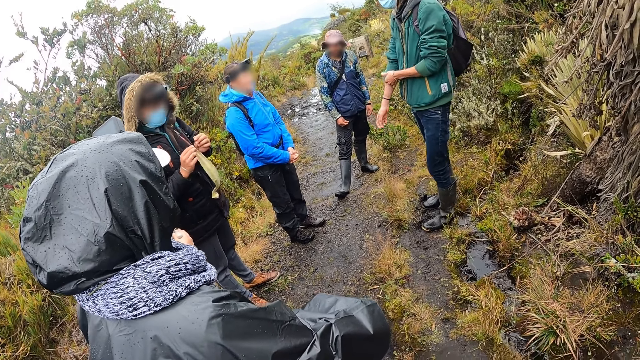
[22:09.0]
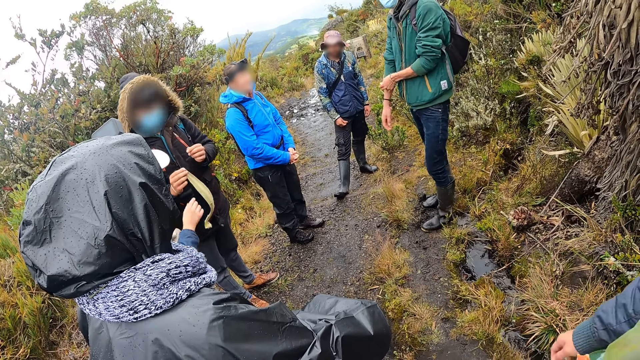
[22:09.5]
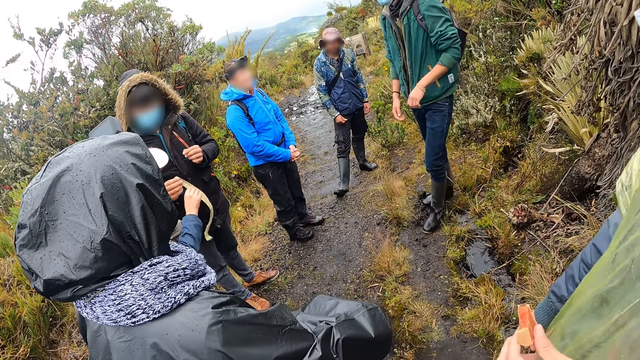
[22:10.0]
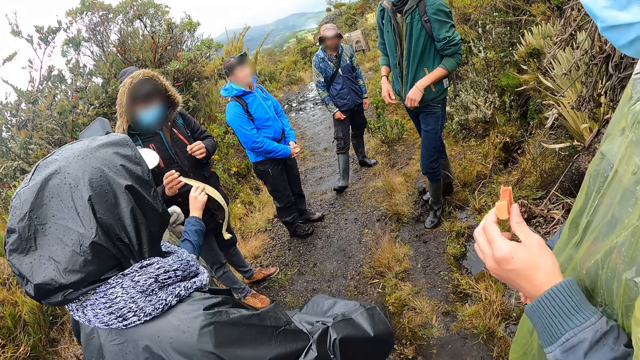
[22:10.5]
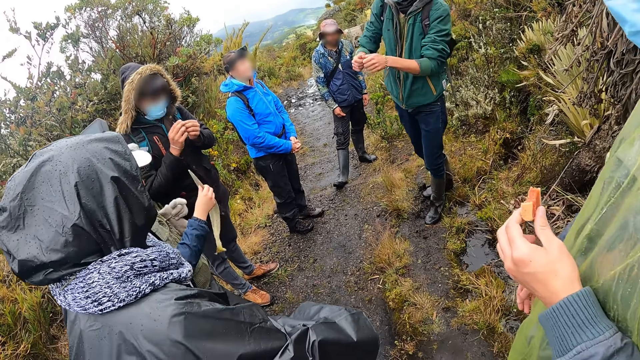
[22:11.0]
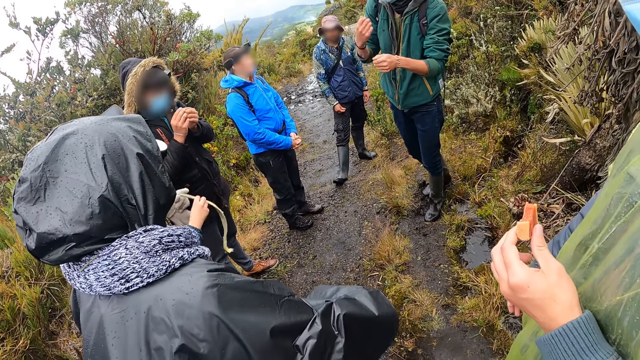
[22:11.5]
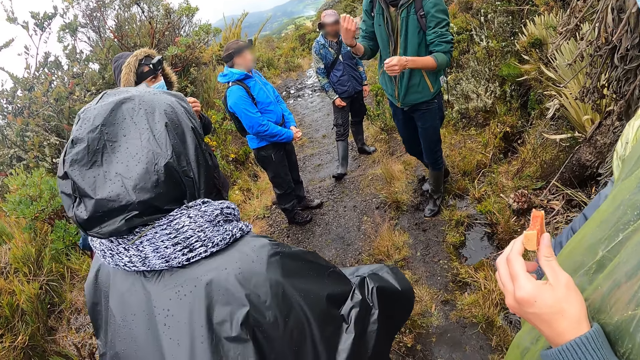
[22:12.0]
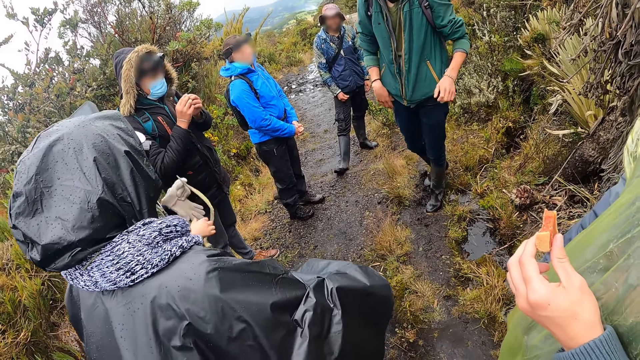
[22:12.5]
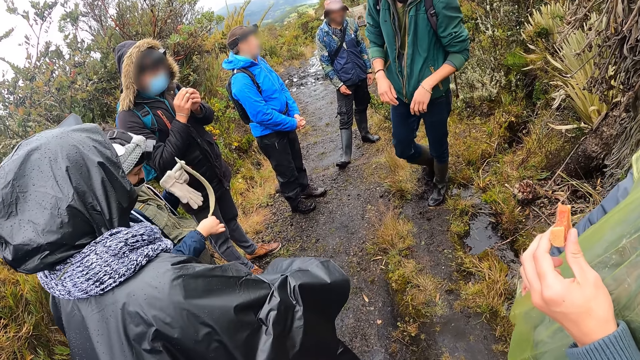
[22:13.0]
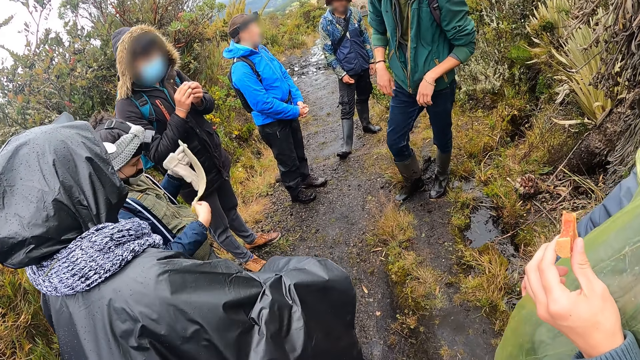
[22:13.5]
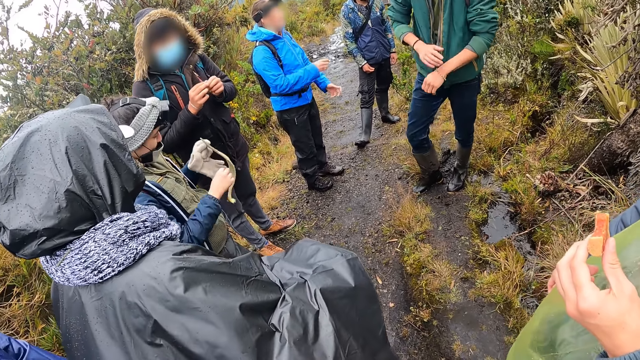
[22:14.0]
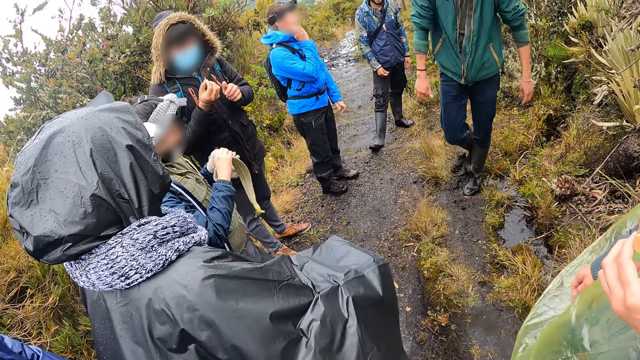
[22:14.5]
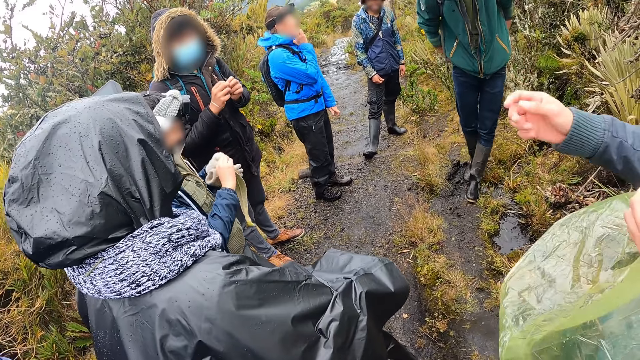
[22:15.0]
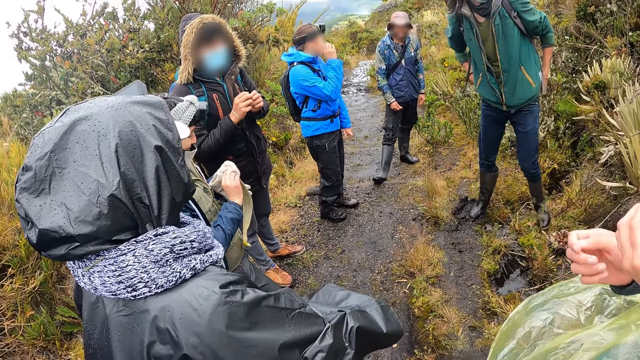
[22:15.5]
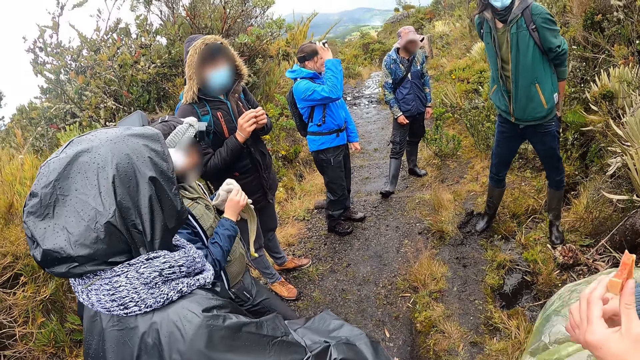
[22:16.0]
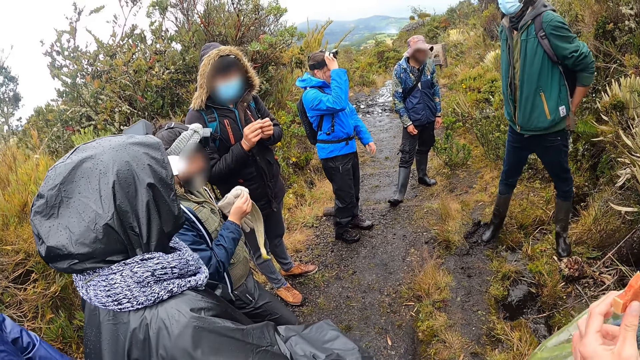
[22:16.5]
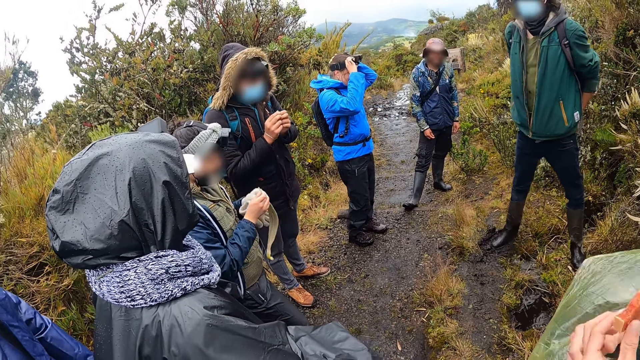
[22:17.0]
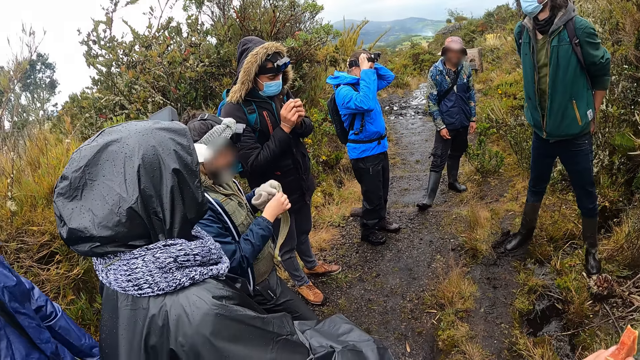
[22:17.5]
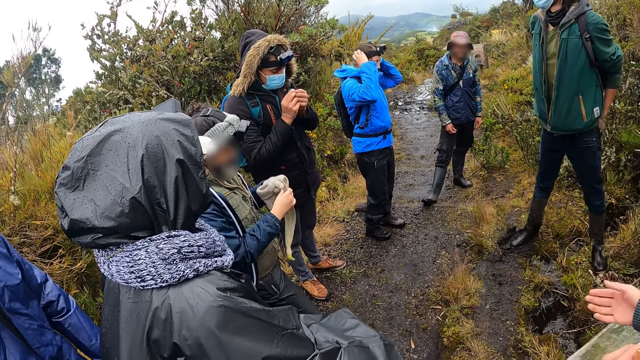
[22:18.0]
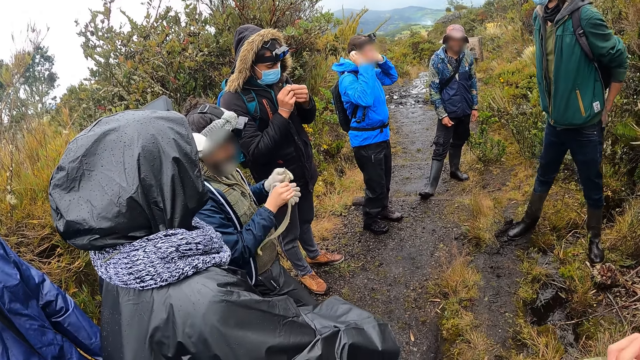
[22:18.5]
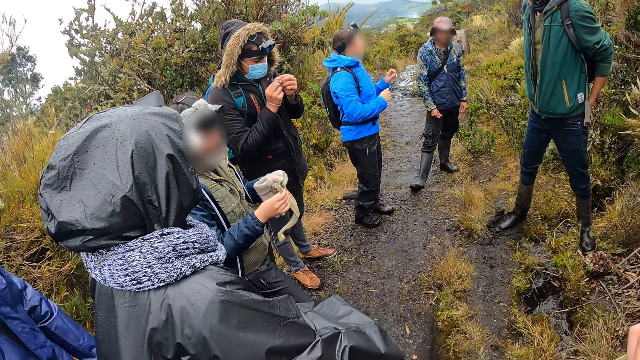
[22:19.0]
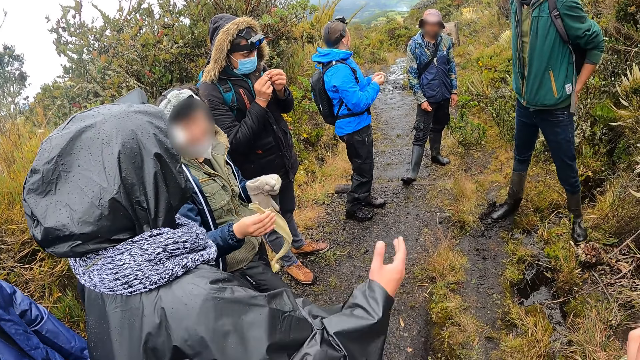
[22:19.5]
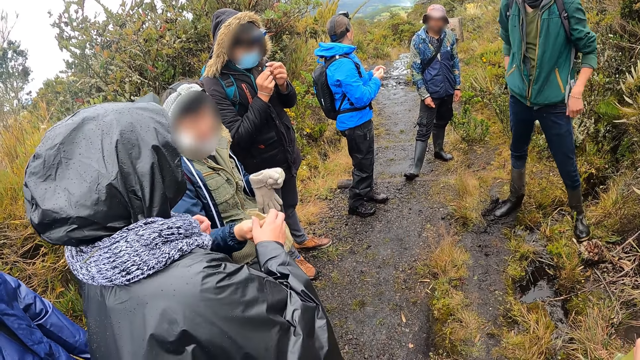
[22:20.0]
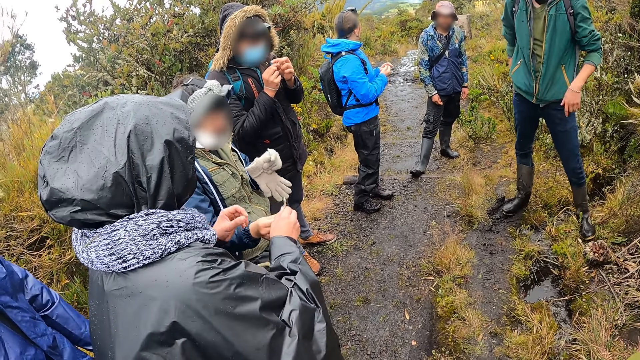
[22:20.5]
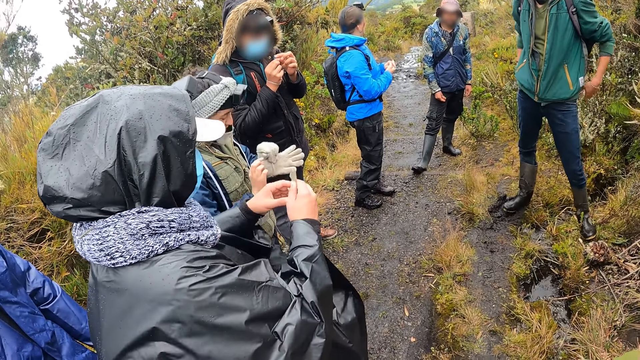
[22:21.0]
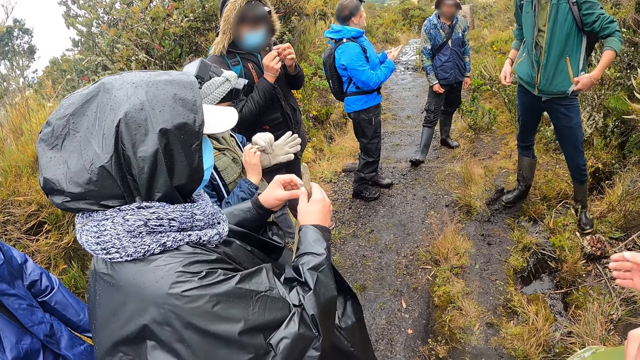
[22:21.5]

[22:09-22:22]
The man passes the cassava plant from his right hand to the woman. Another man adjusts the camera on his head with both hands. The woman cuts the top of the cassava plant with both hands. The woman passes the cassava plant to another woman with her right hand.

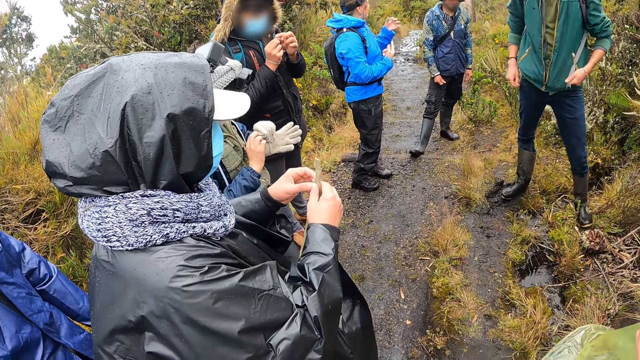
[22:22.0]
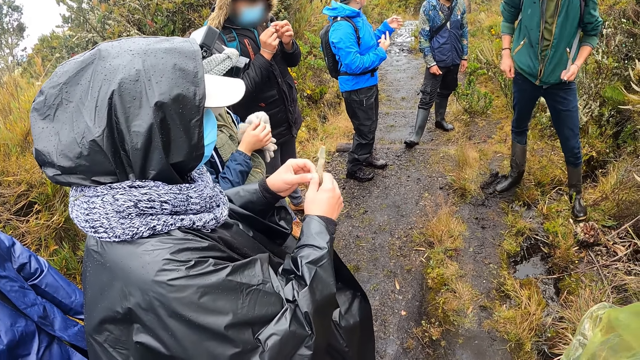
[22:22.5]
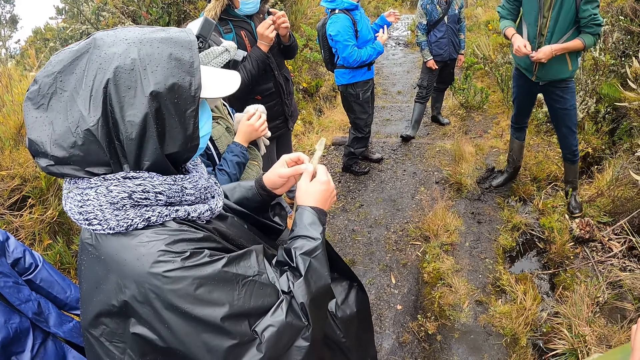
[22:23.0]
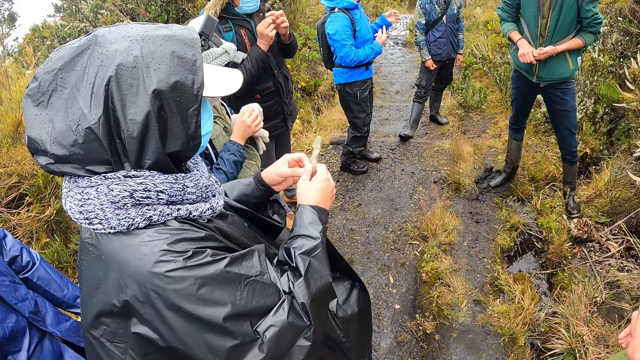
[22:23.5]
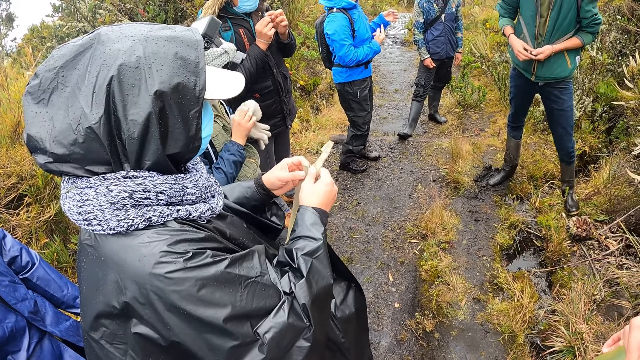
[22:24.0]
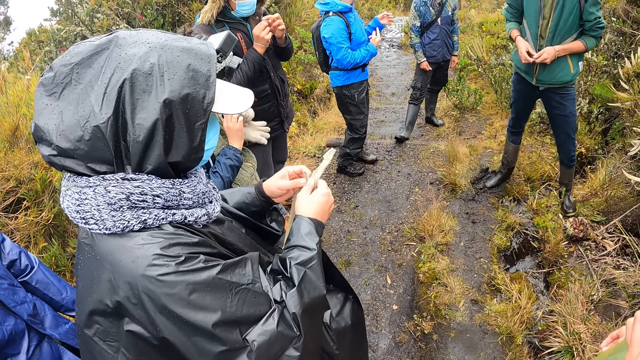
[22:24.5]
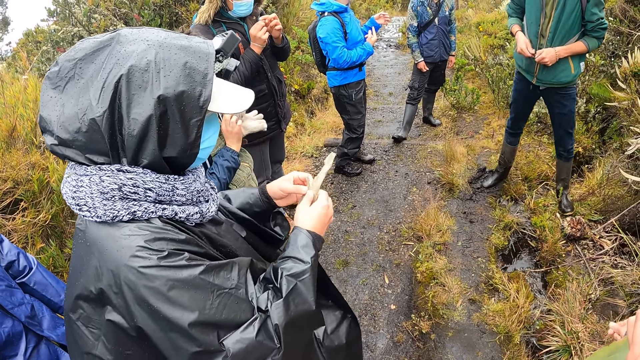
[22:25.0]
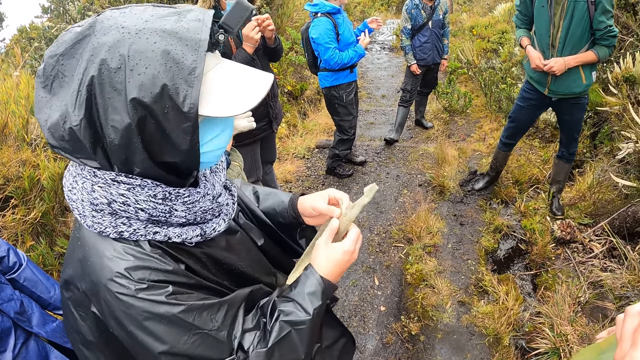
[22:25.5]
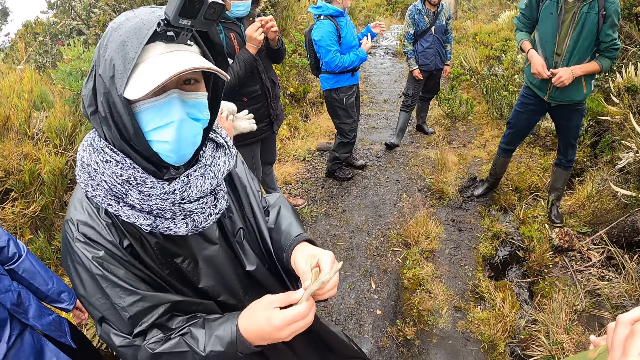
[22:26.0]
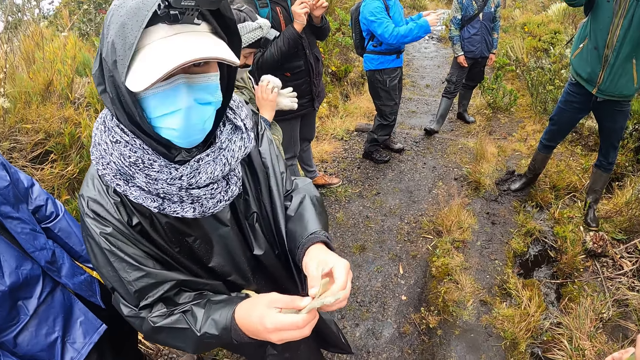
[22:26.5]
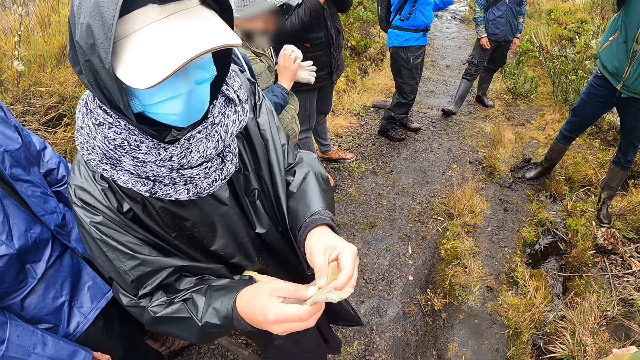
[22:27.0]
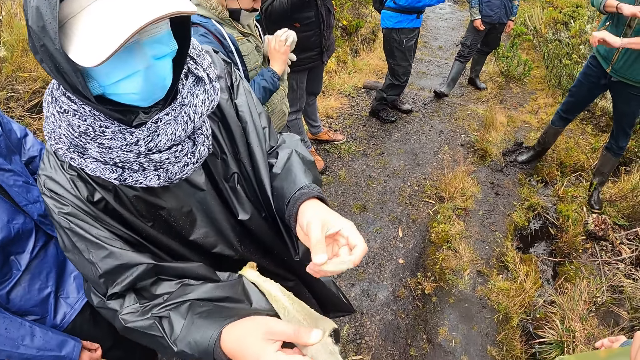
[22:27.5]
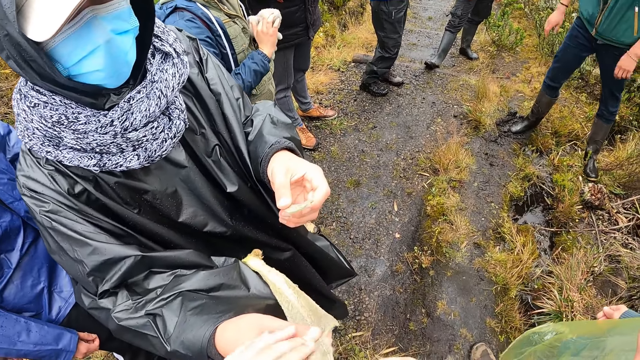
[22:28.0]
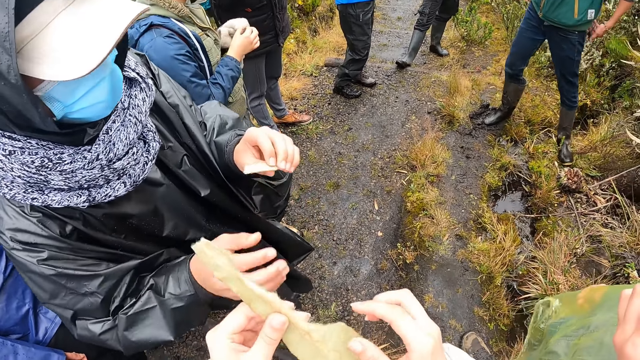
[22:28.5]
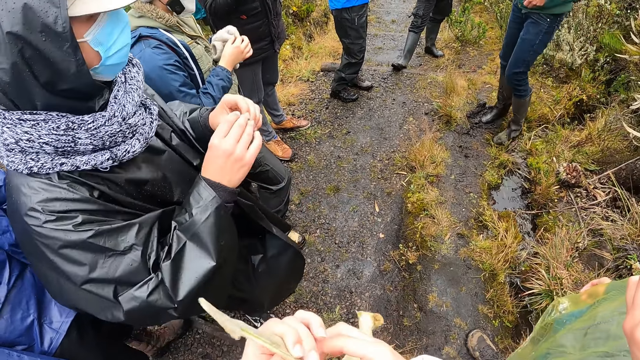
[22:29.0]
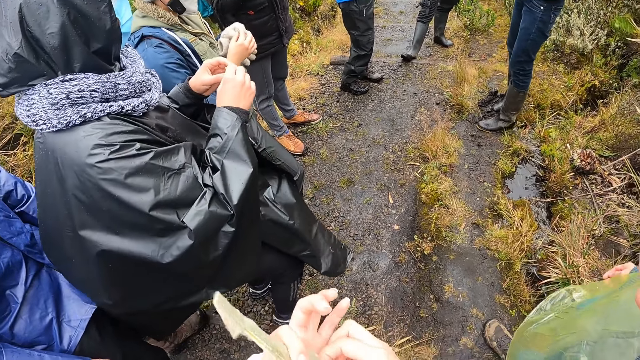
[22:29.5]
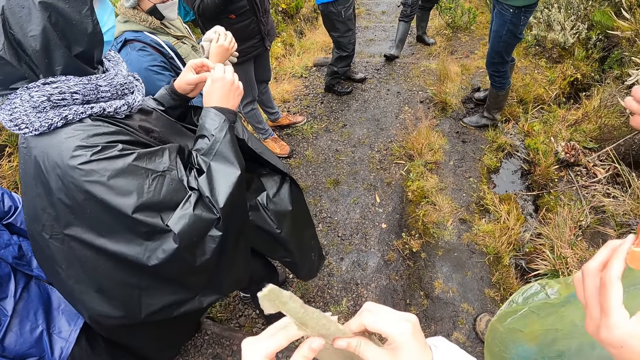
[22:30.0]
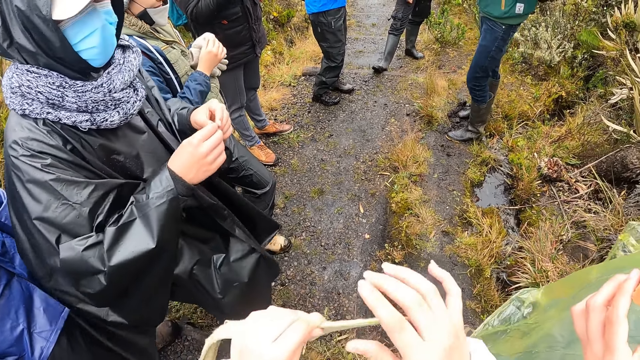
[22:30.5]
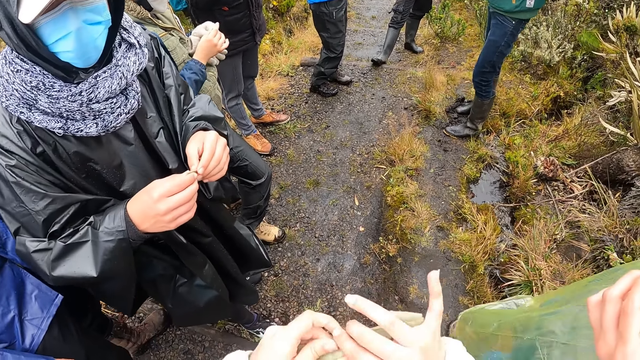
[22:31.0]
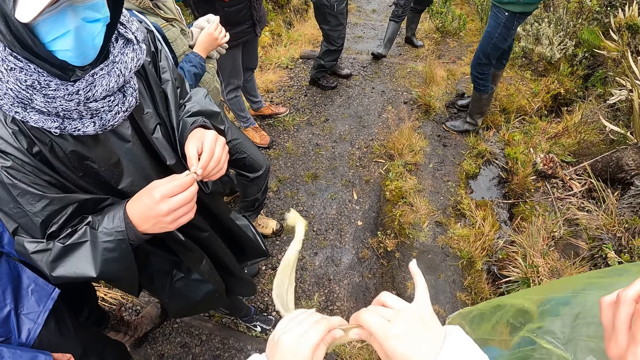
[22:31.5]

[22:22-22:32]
The woman cuts the cassava plant with both hands. The woman passes the cassava plant from her right hand to the camera wearer. The camera wearer takes something. They turn the cassava plant with both hands.
